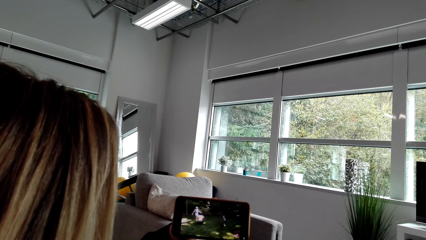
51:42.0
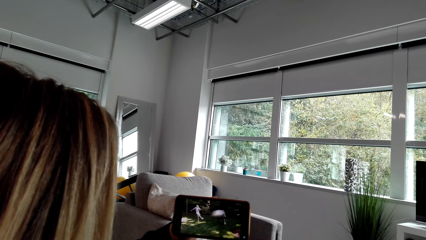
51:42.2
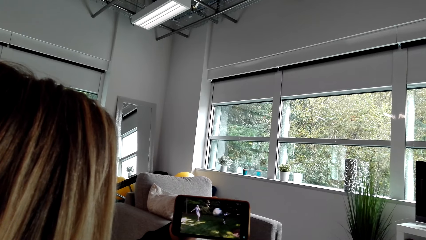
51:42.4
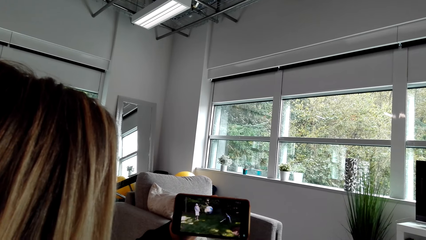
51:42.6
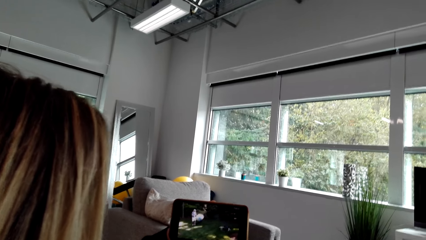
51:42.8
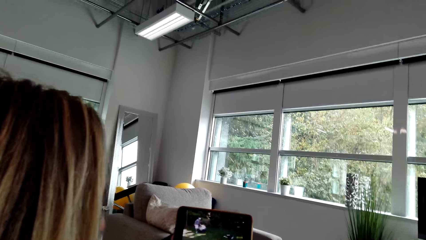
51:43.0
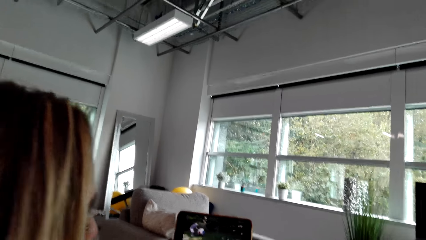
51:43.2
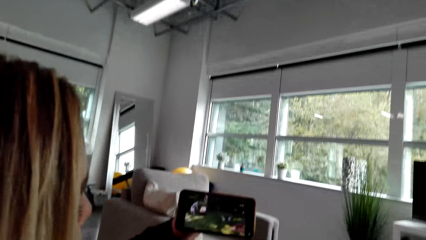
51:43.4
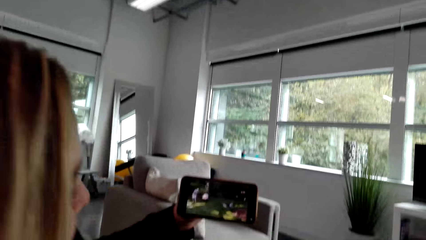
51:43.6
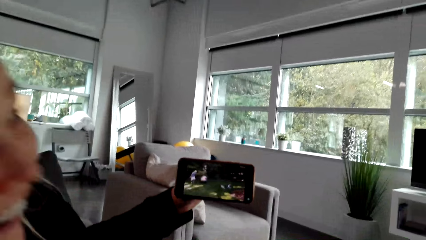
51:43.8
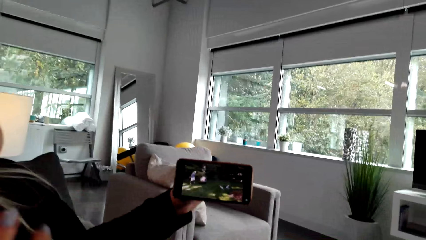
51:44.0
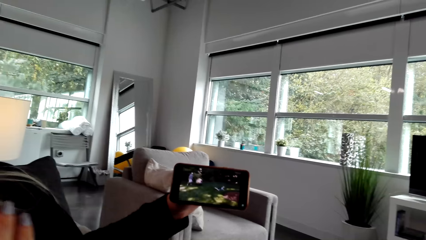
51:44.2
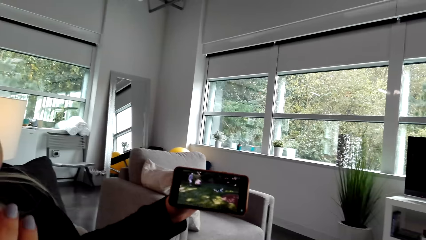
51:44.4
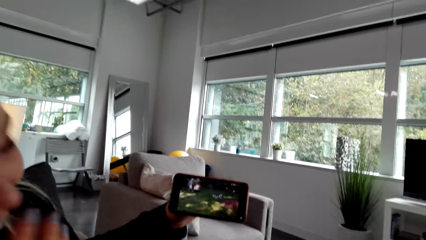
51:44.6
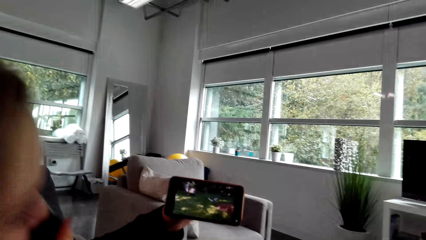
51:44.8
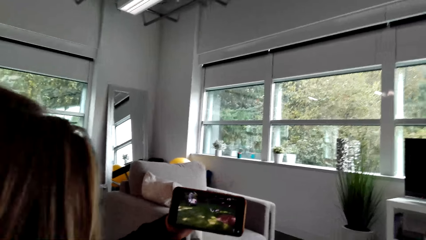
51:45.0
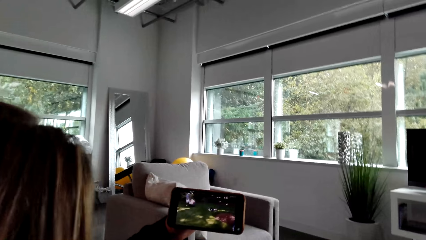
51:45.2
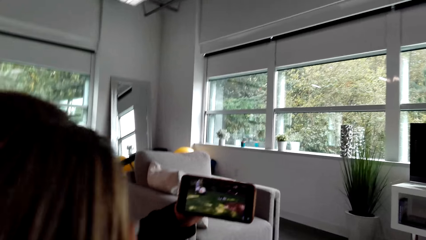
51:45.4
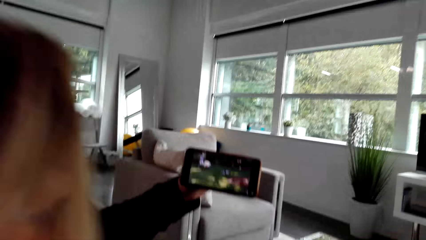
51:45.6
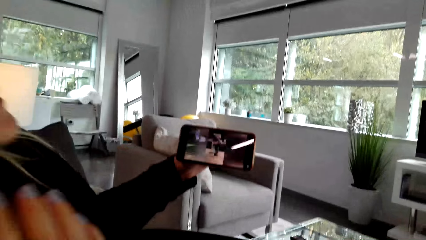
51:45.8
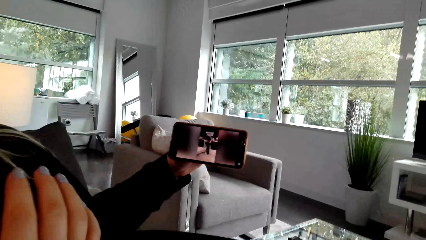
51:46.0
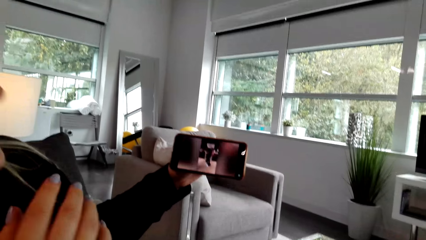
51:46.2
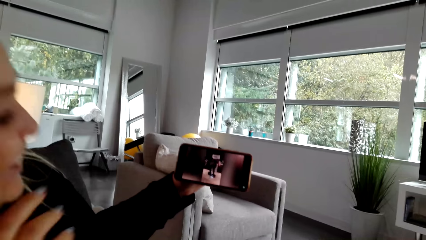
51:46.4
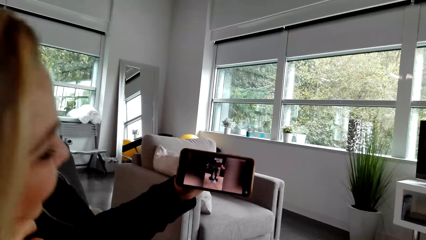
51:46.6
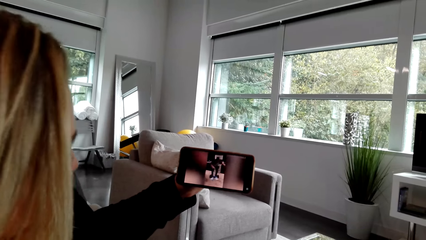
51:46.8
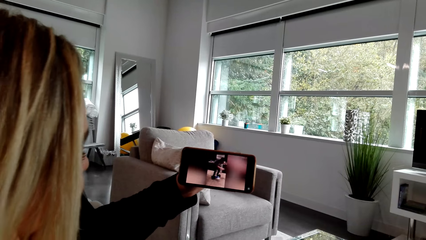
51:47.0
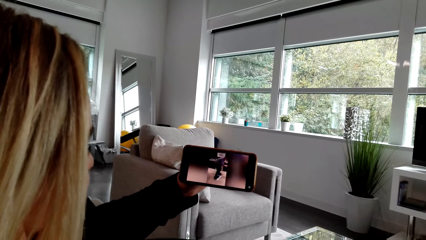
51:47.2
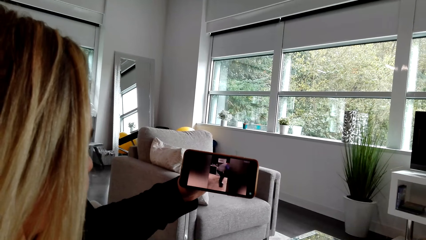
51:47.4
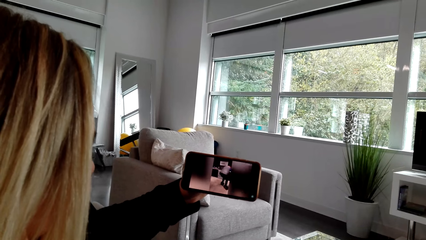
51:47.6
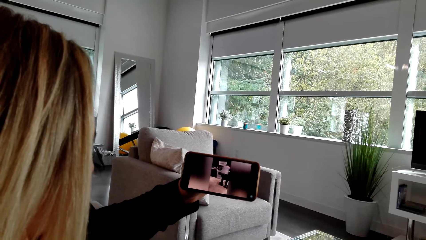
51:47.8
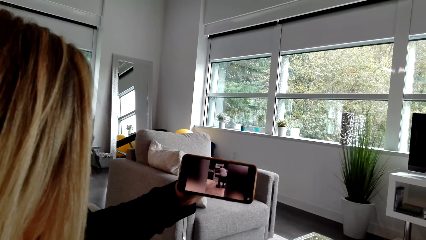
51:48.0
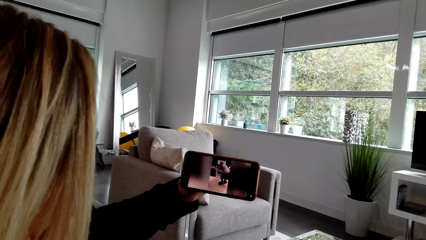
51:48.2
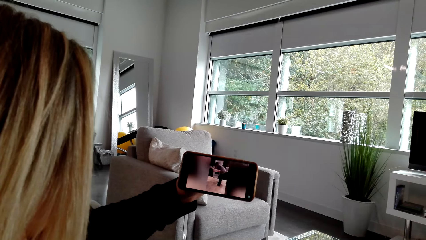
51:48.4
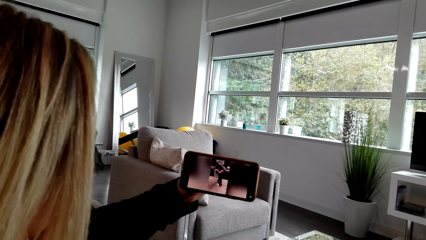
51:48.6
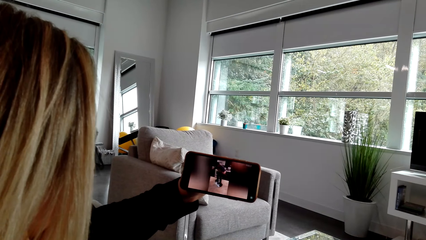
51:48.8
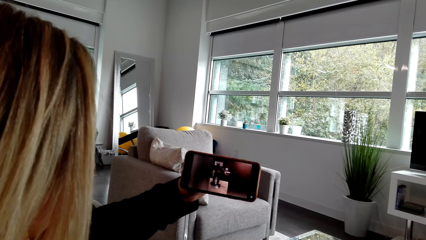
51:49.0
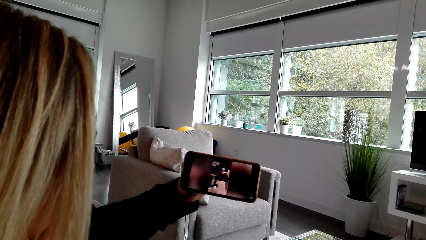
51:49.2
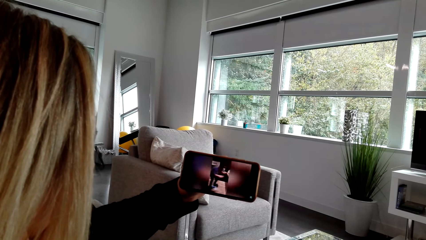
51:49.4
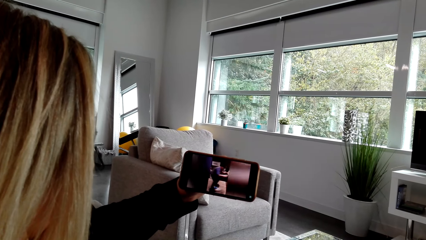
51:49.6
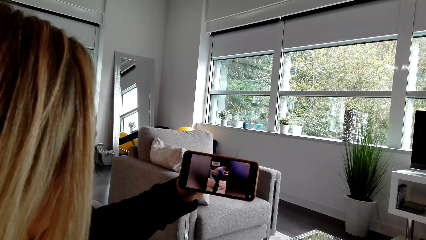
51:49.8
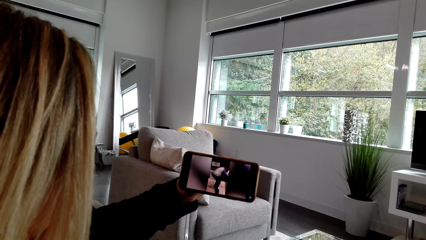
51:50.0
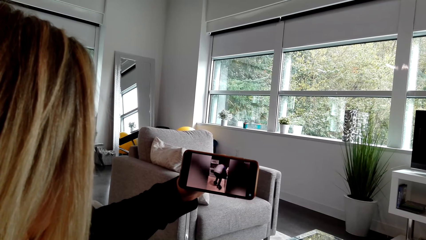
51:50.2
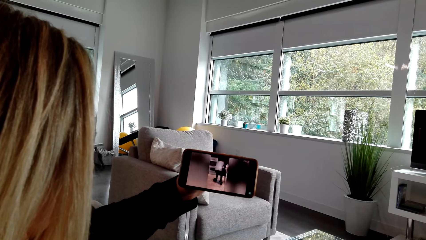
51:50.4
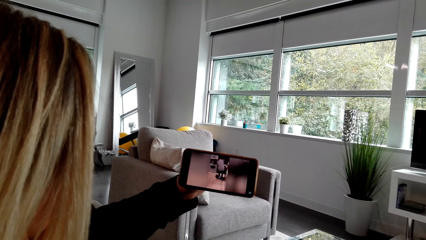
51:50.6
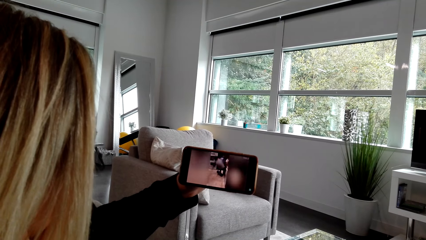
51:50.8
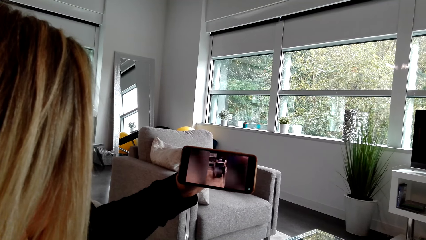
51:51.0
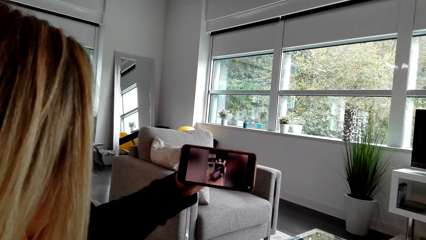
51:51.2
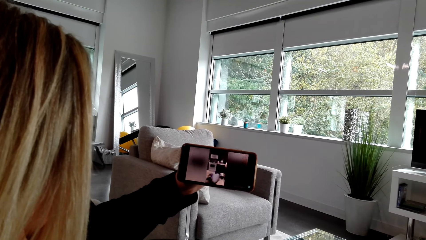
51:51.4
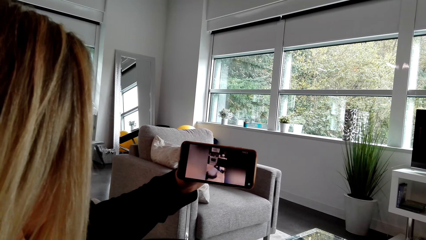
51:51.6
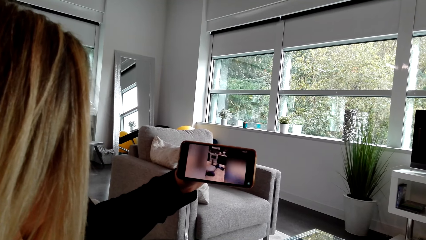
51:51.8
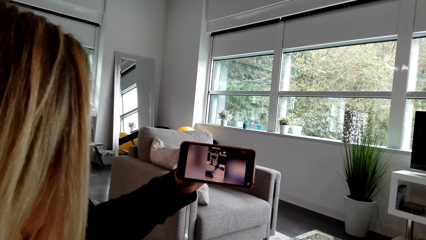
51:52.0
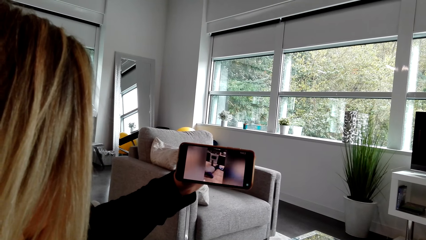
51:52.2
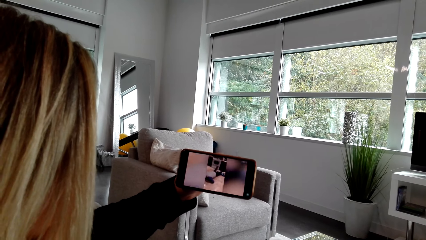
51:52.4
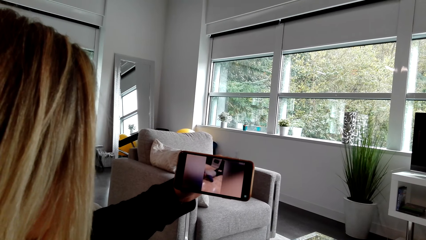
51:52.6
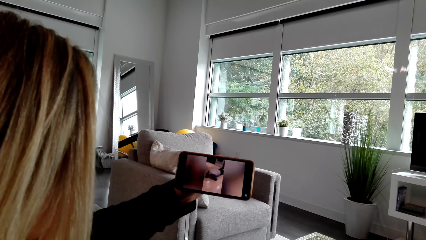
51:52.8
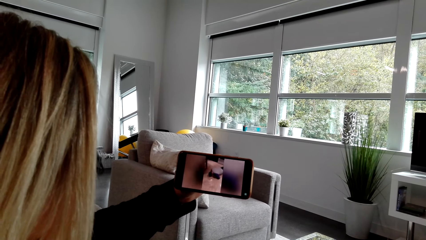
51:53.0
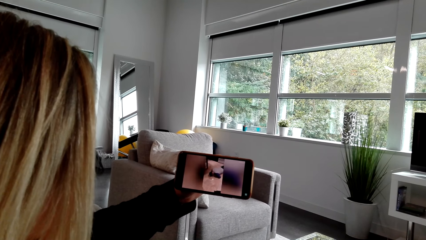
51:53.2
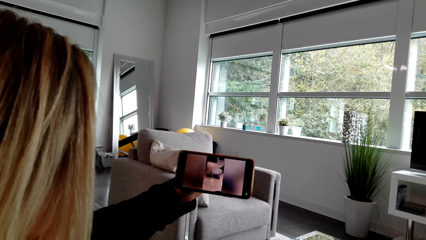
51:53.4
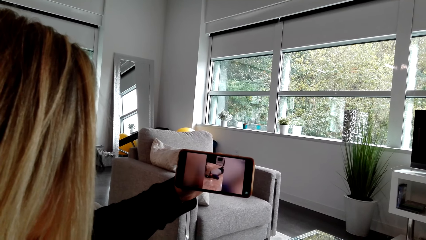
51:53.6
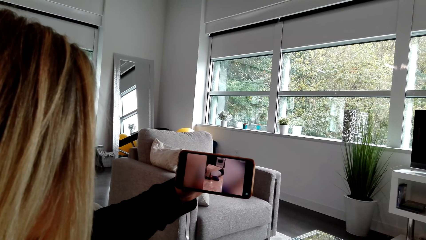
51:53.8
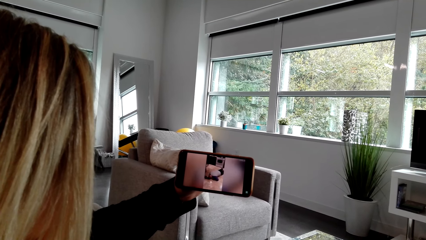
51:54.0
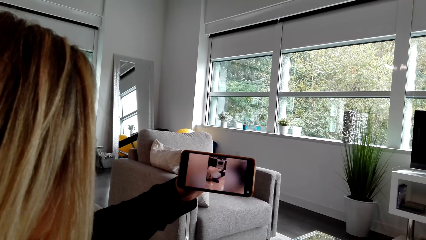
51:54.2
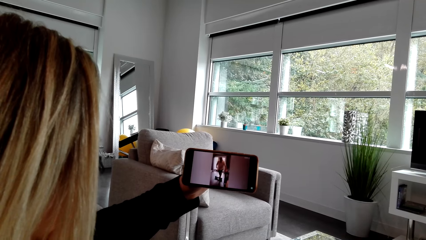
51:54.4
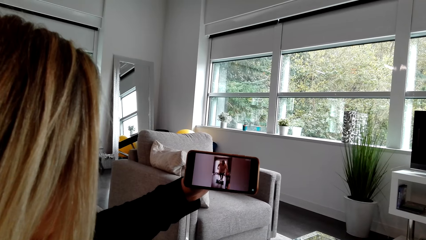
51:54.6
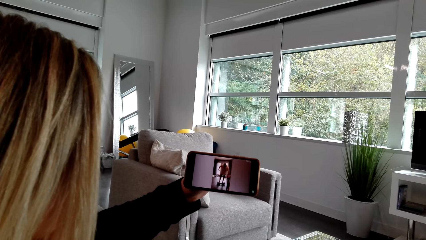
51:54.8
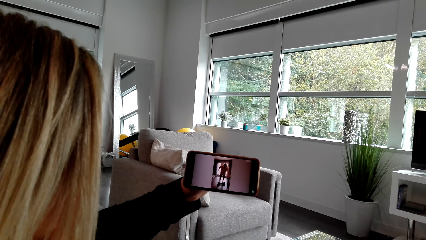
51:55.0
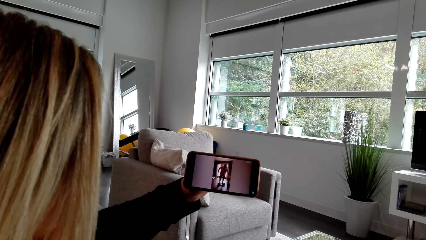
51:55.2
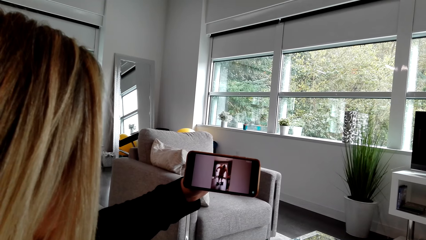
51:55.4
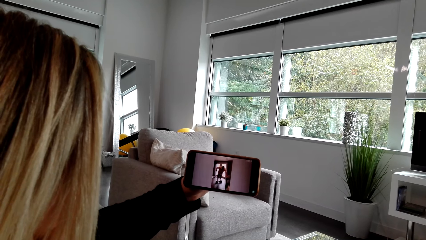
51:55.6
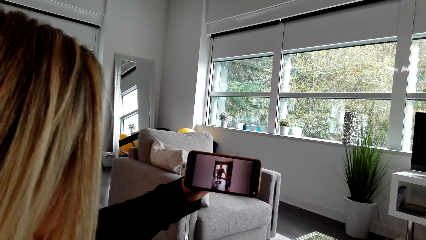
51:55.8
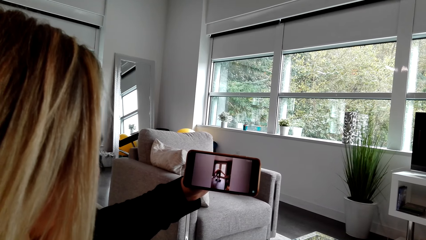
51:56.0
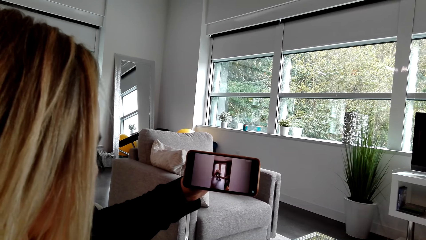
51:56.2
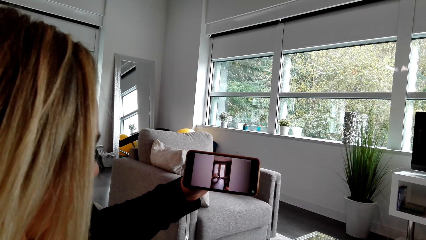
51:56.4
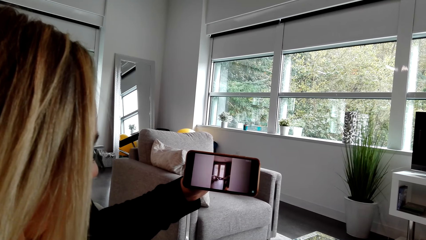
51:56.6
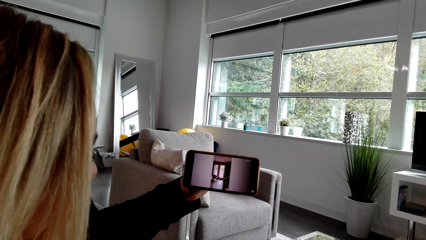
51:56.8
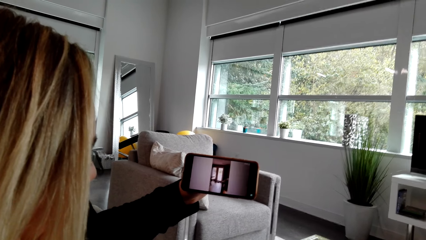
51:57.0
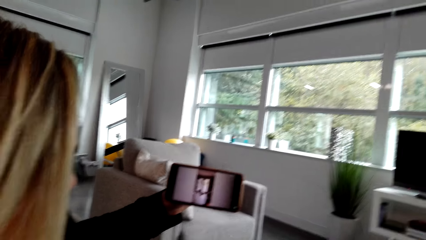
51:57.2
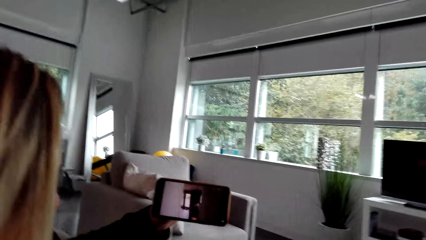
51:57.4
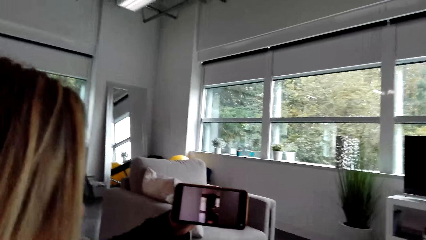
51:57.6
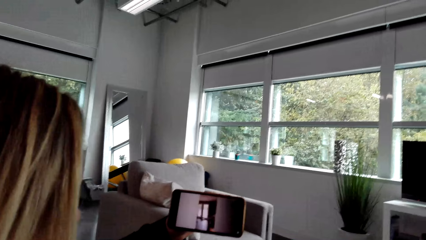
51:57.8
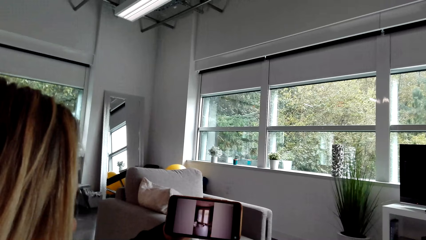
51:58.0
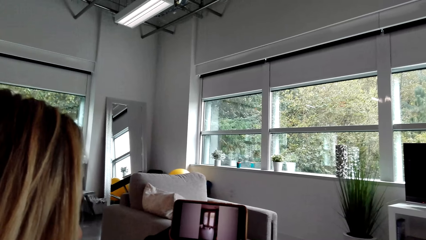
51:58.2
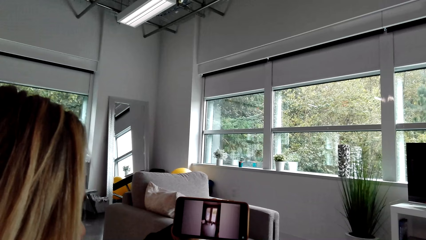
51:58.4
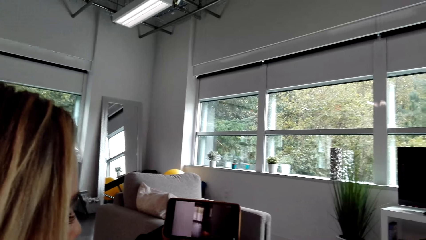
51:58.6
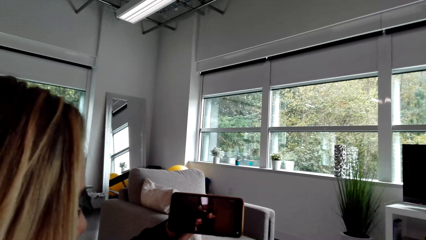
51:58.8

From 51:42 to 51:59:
A person moves the head backward. The person moves the hand to the chin area.
